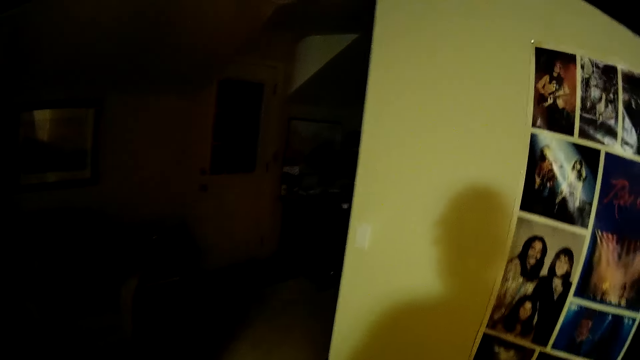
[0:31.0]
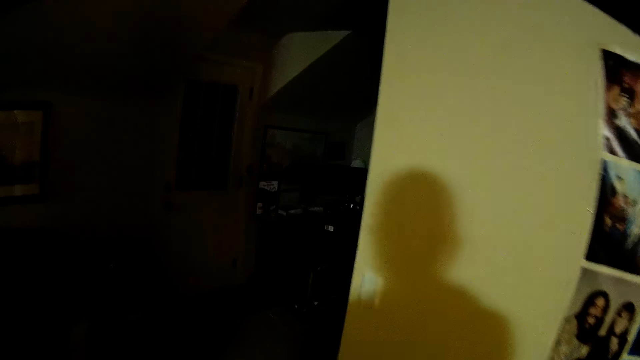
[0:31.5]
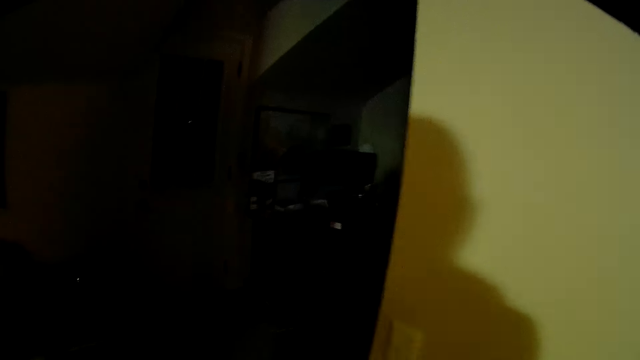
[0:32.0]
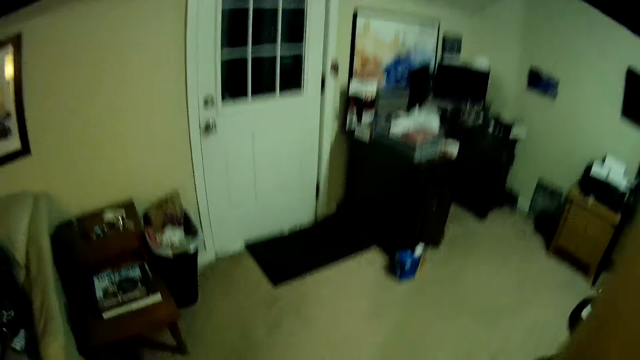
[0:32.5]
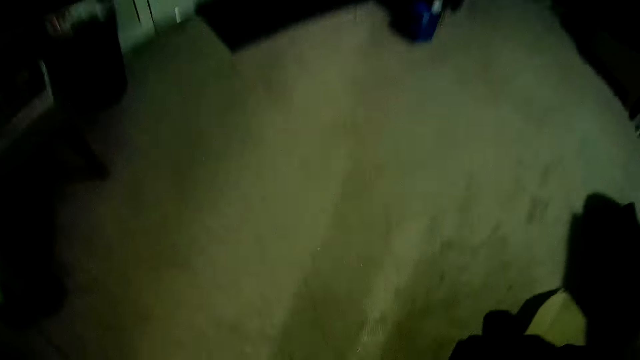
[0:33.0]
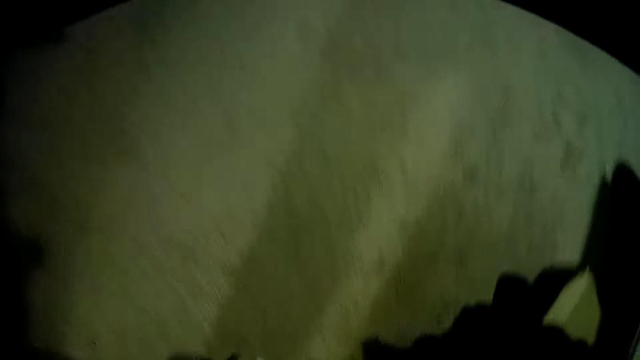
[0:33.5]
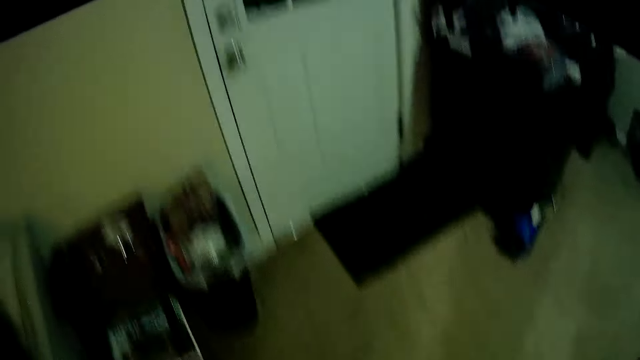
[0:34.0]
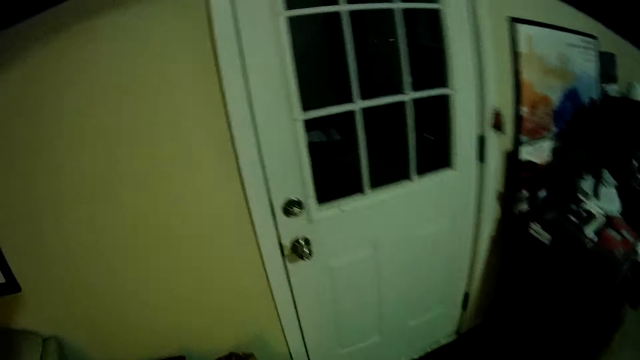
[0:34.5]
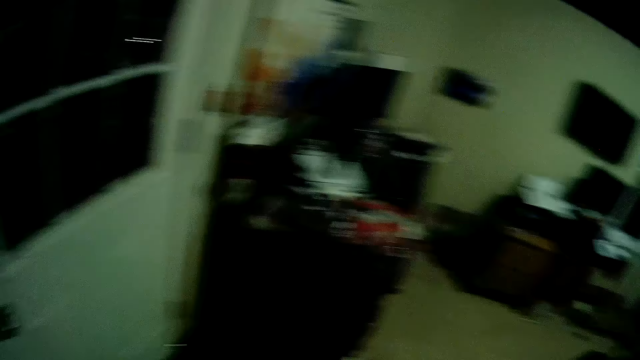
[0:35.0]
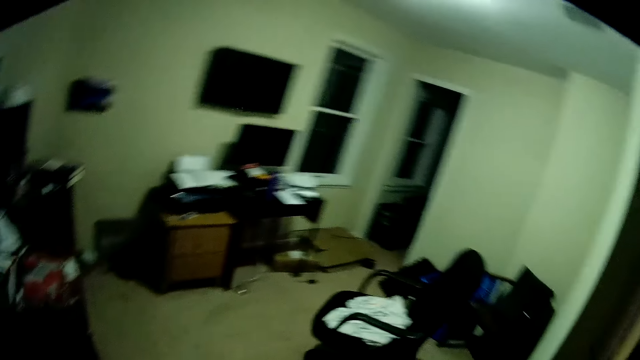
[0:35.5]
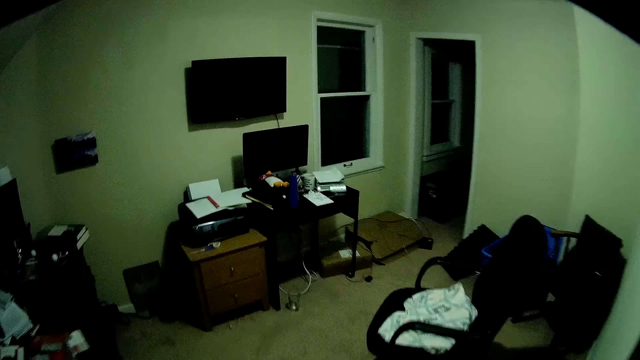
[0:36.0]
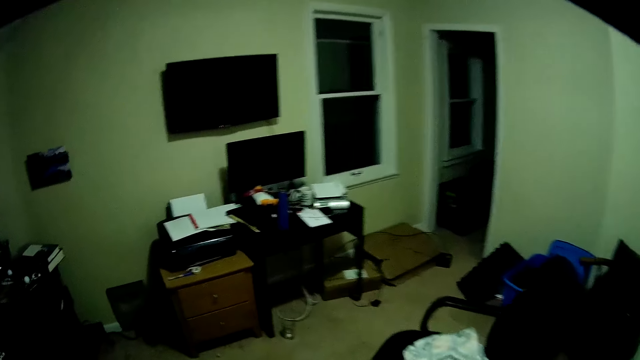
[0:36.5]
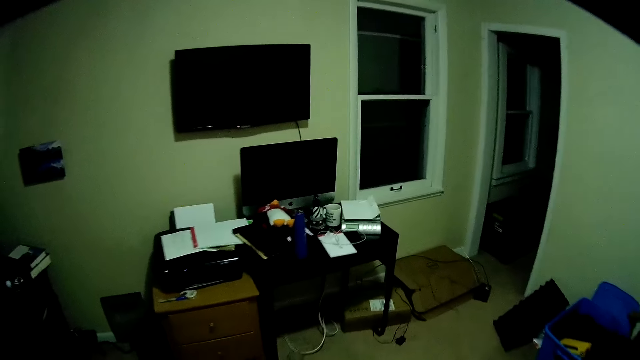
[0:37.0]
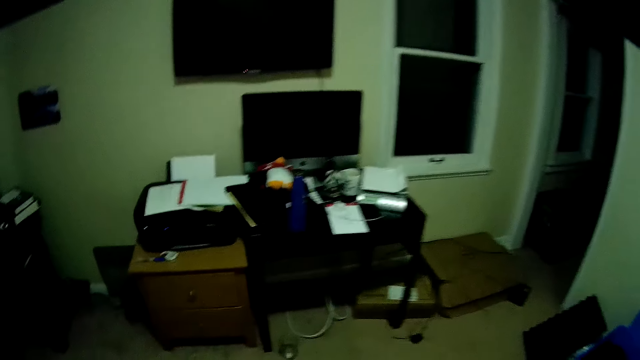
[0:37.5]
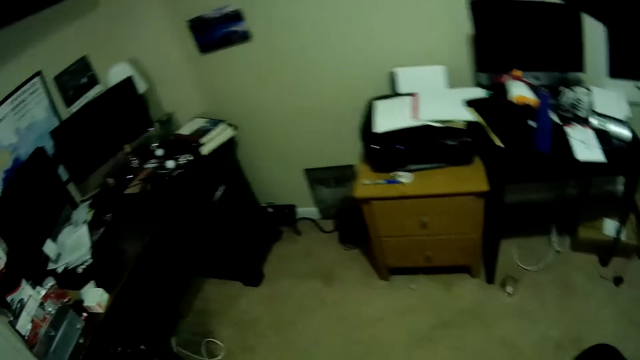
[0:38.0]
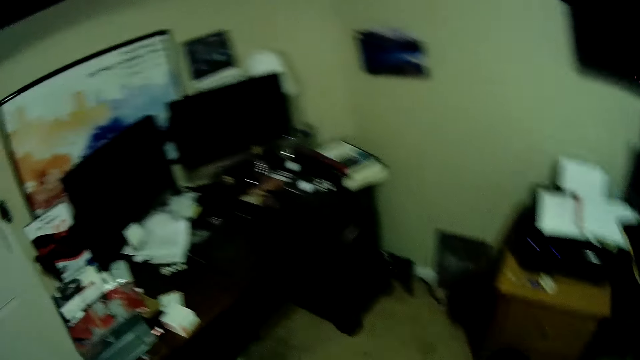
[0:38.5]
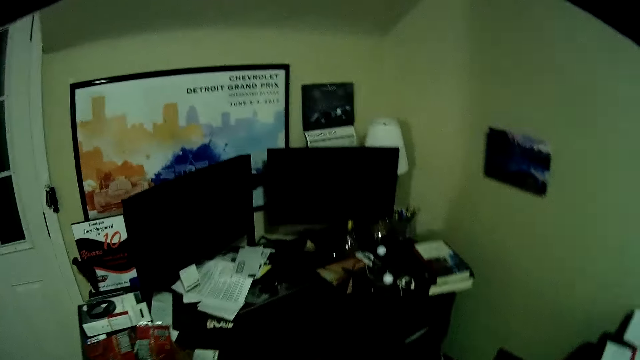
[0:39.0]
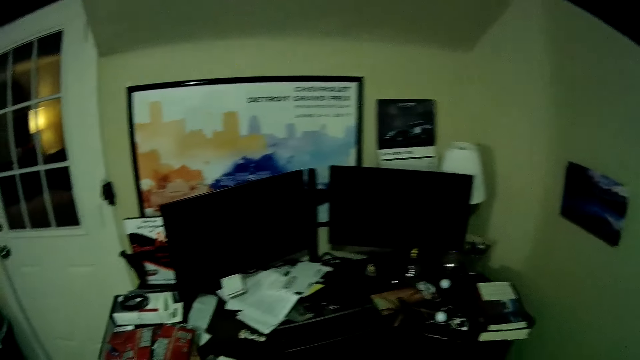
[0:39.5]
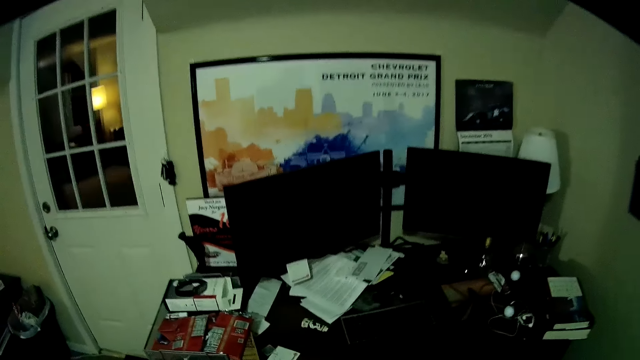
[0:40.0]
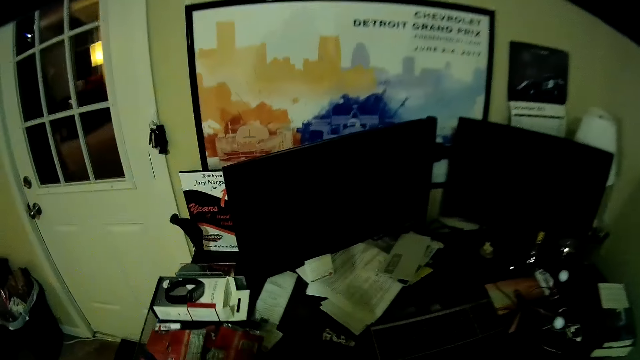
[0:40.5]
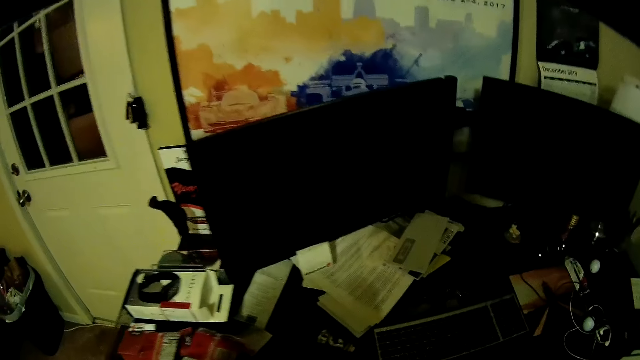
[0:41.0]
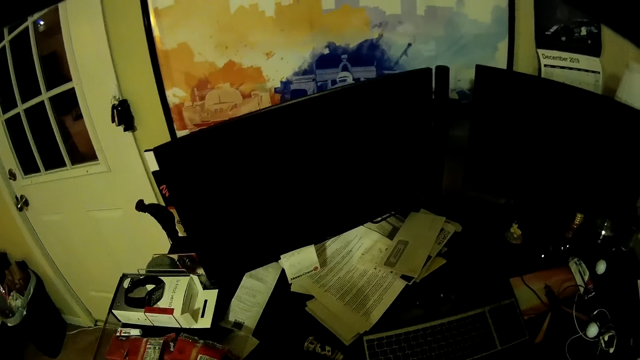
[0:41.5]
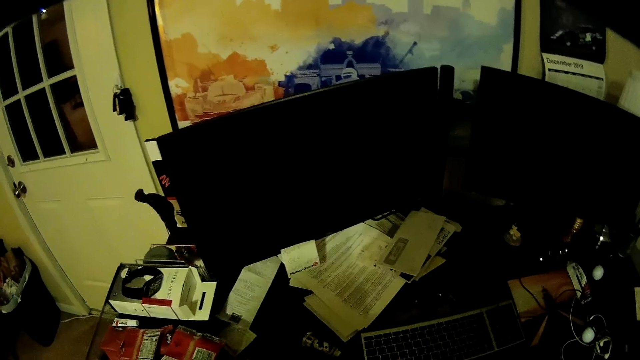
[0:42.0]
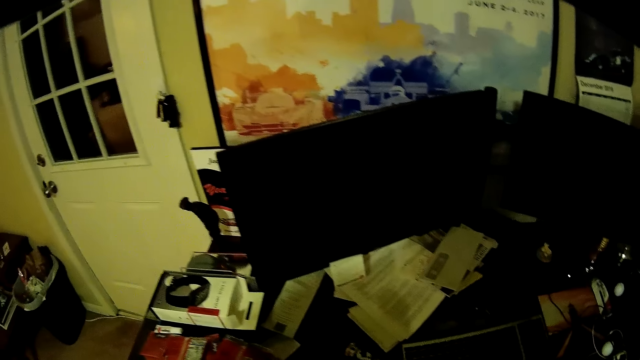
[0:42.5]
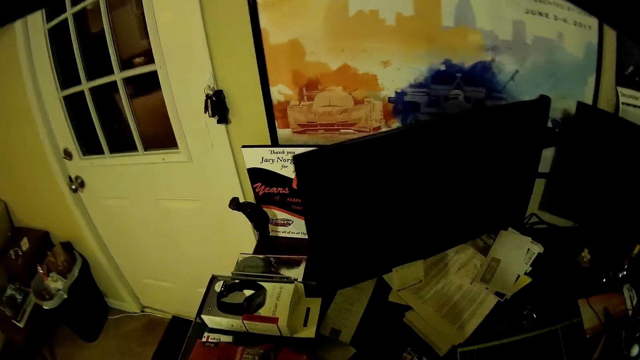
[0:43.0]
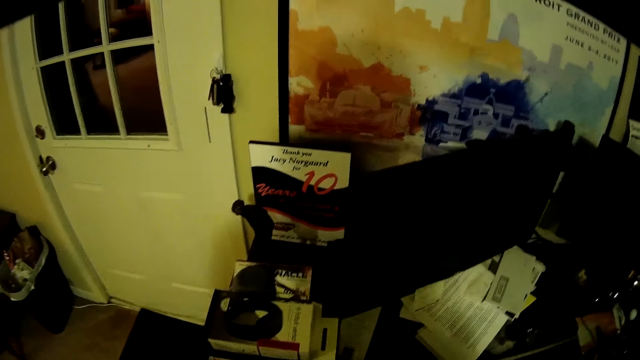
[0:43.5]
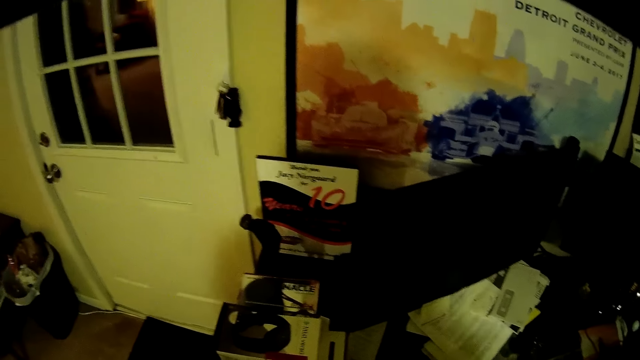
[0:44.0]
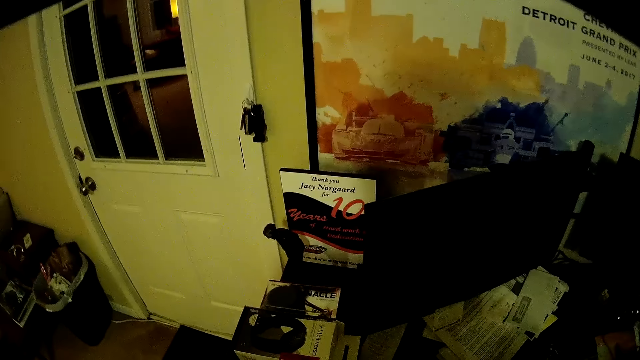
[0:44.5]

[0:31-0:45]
The camera wearer switches on the lights. They walk forward. They turn right. They look around the room. They walk to the working table. They turn left. They look around the room. They walk forward. They look at the desktop stand.

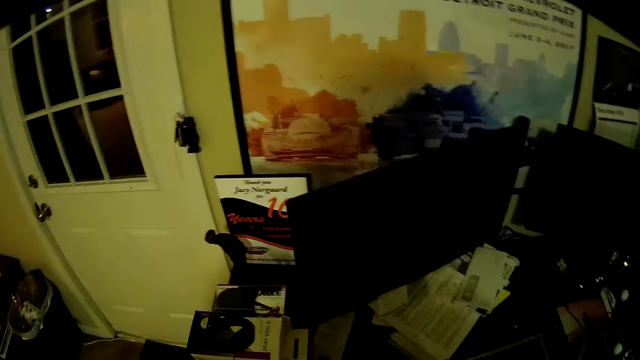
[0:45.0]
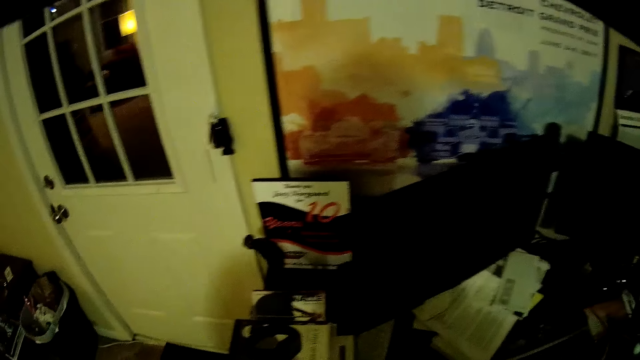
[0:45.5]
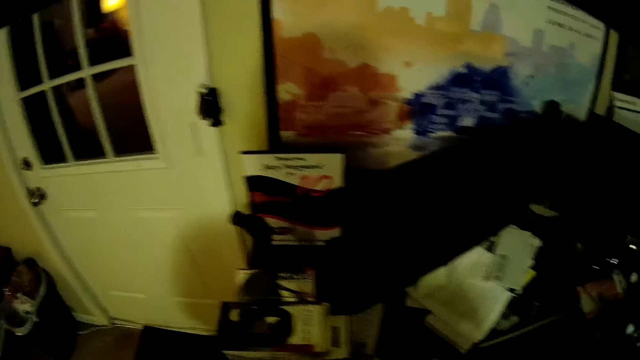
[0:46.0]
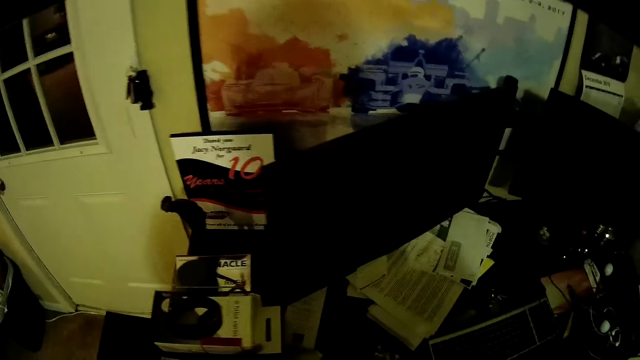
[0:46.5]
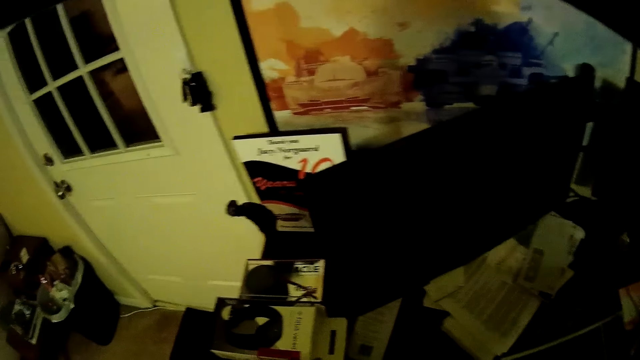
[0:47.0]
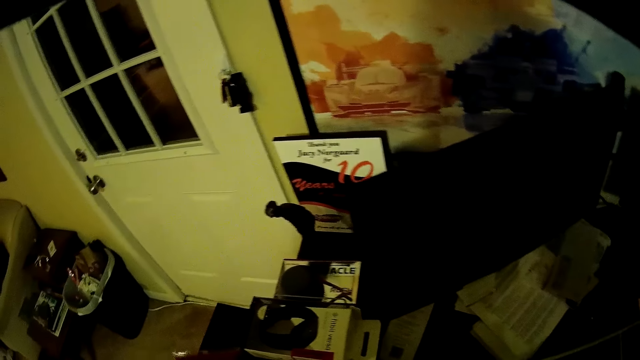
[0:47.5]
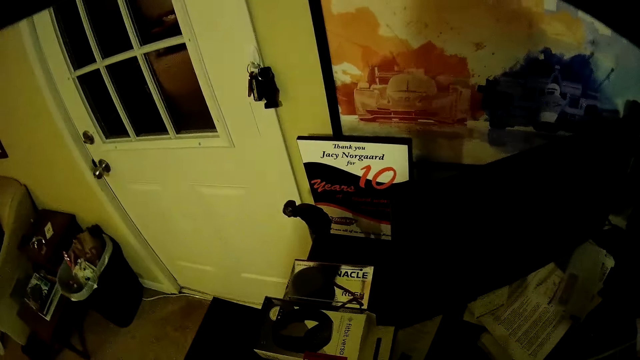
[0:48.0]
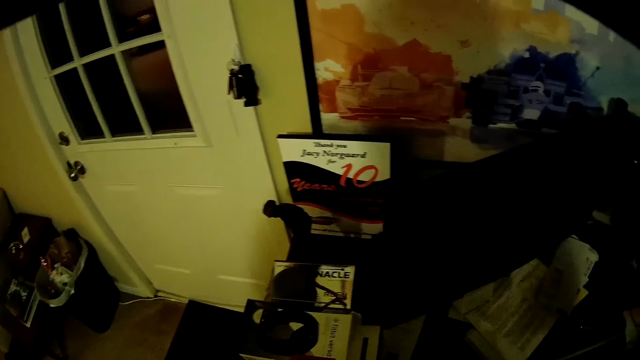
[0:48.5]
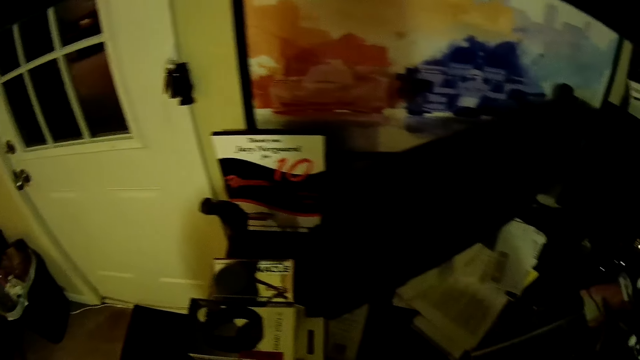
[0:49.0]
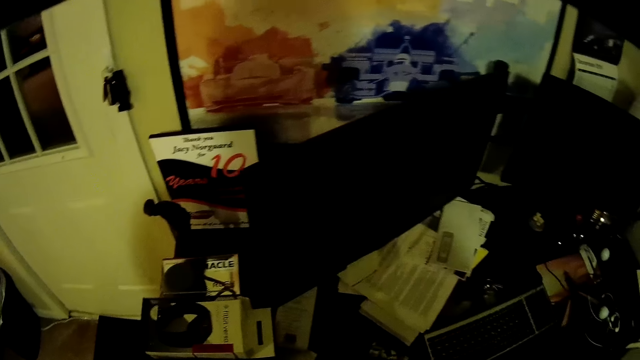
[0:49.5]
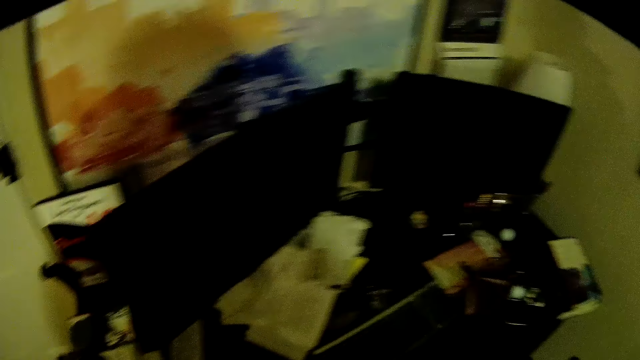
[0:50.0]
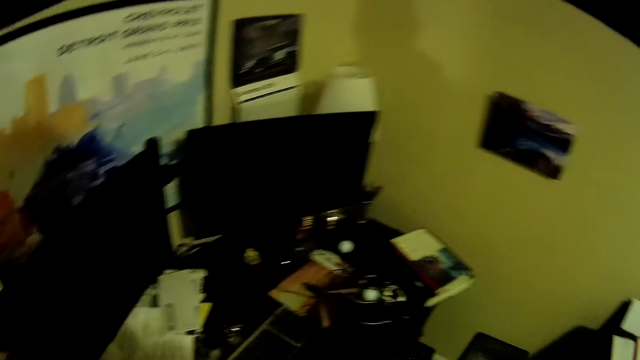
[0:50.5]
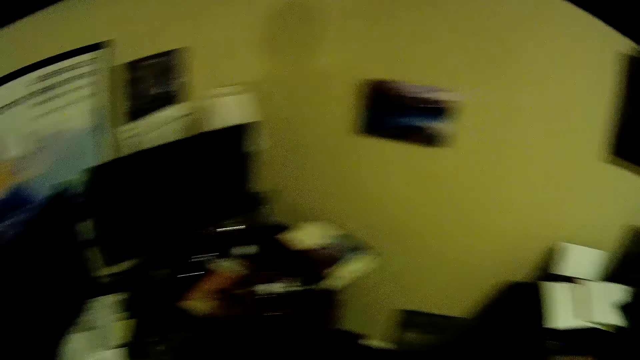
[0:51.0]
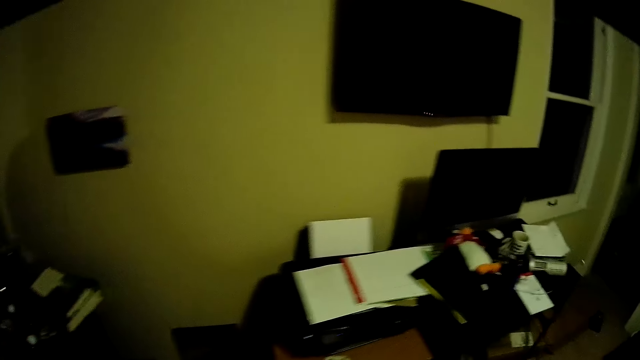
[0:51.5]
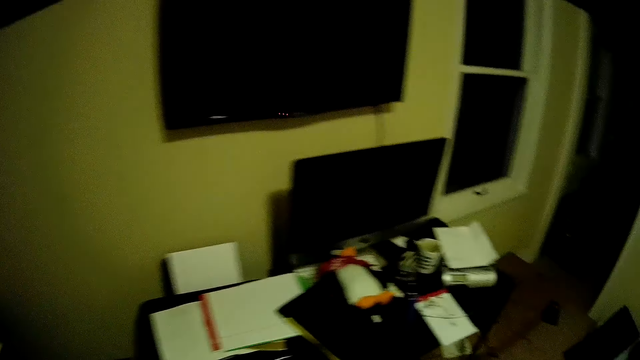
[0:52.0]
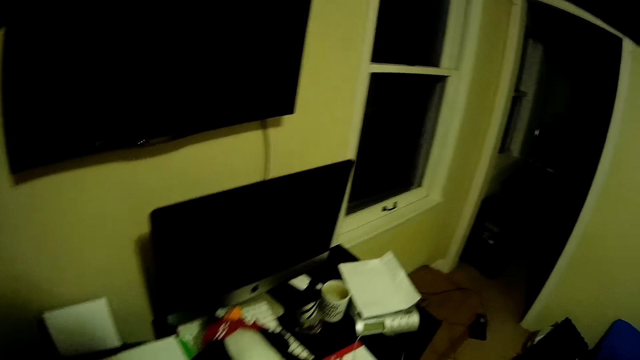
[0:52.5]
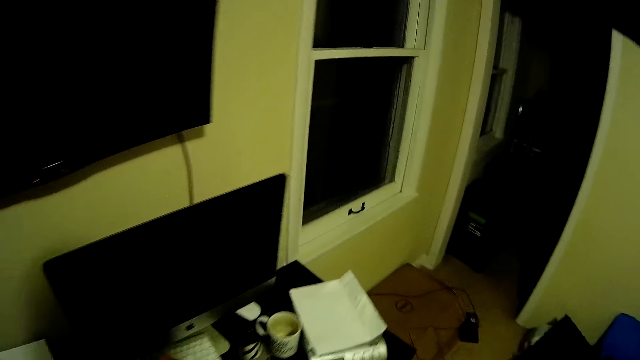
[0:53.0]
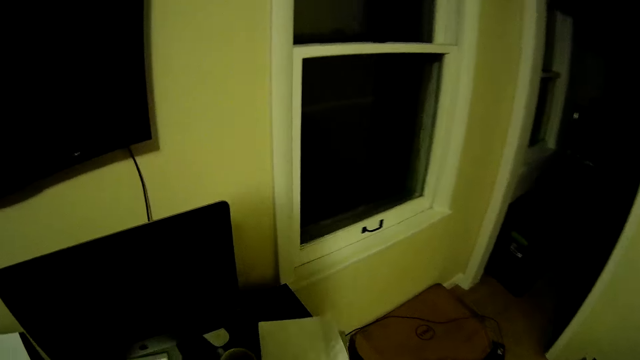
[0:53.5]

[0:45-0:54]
The camera wearer turns right. They walk forward.
